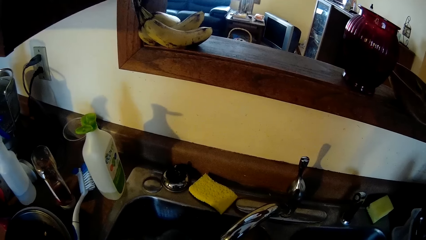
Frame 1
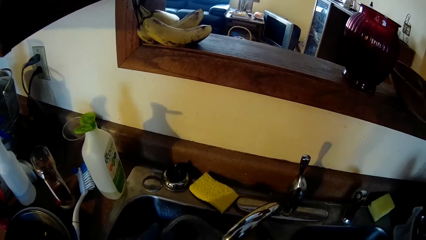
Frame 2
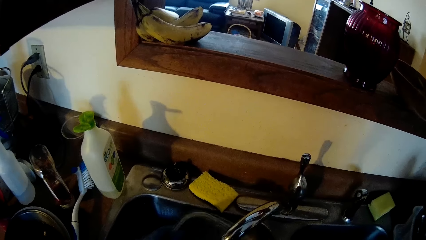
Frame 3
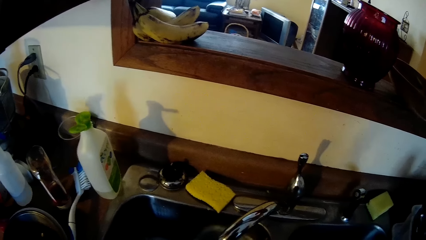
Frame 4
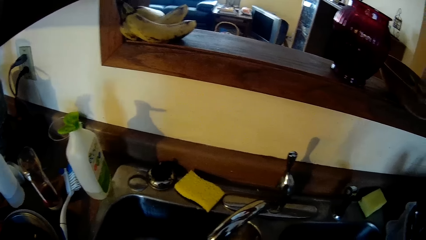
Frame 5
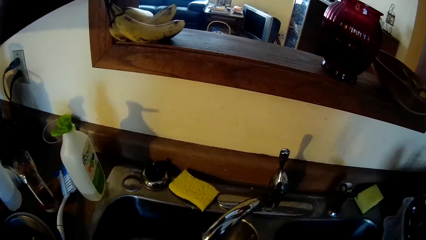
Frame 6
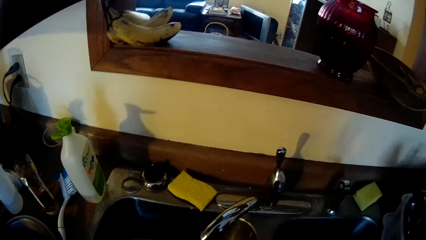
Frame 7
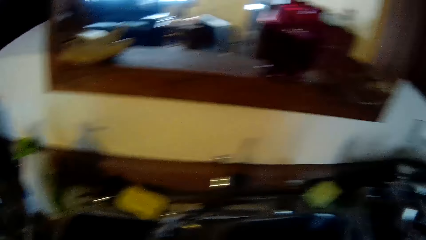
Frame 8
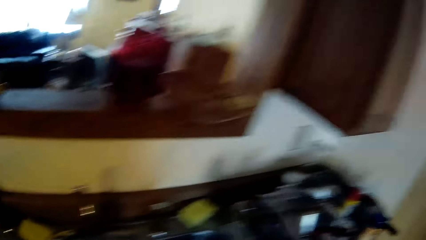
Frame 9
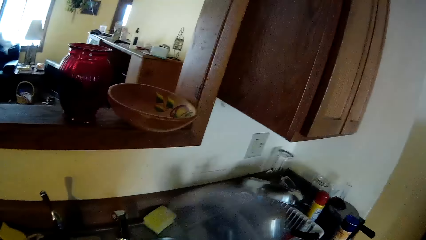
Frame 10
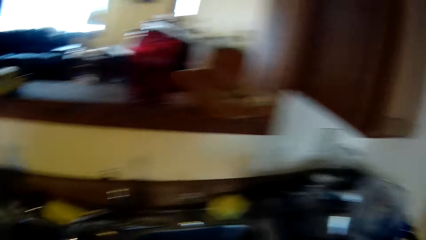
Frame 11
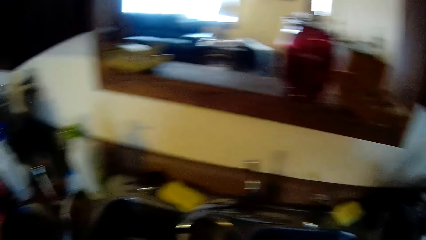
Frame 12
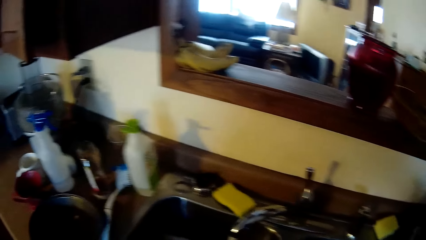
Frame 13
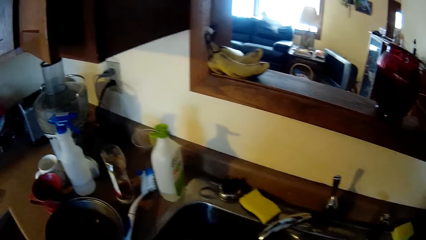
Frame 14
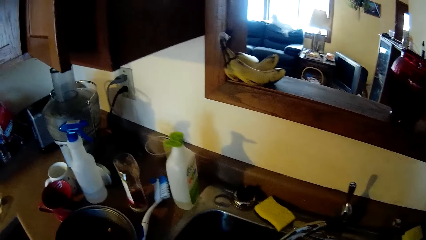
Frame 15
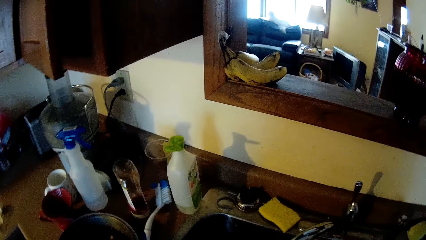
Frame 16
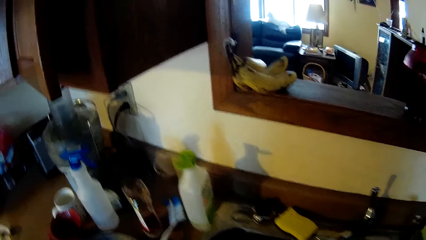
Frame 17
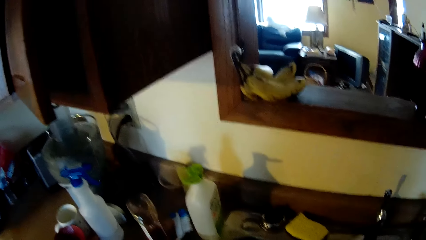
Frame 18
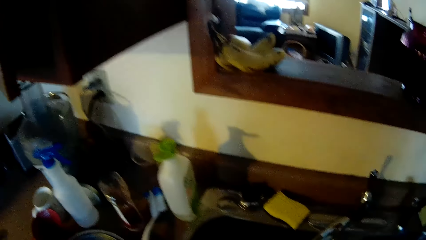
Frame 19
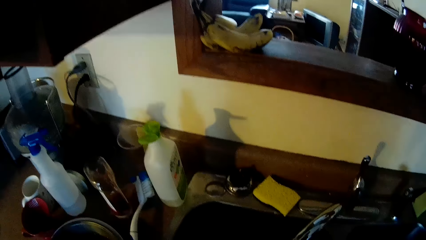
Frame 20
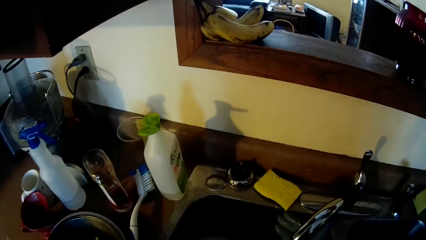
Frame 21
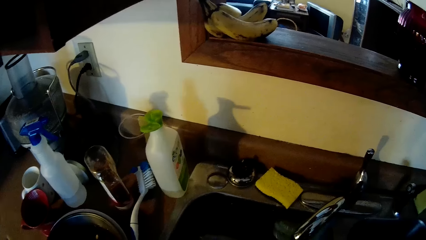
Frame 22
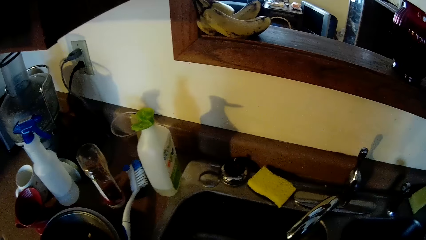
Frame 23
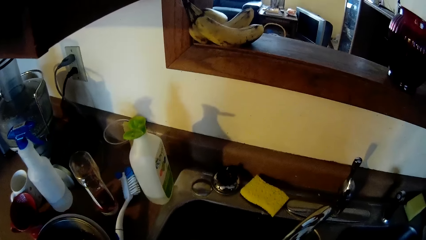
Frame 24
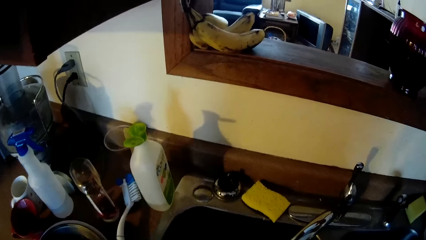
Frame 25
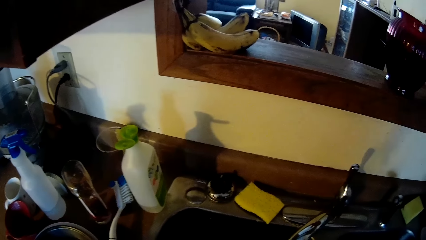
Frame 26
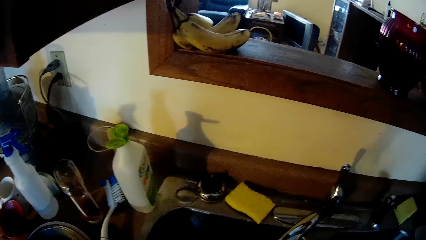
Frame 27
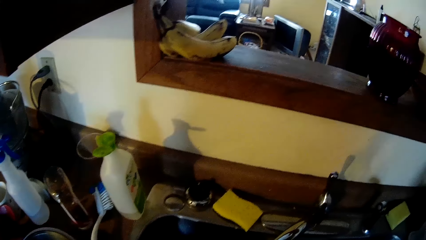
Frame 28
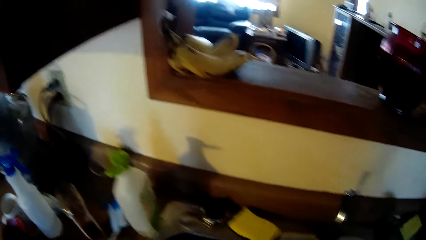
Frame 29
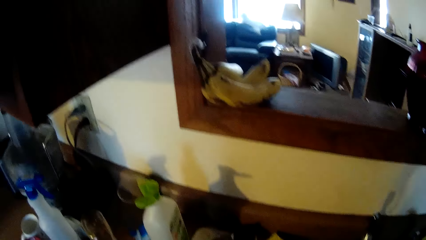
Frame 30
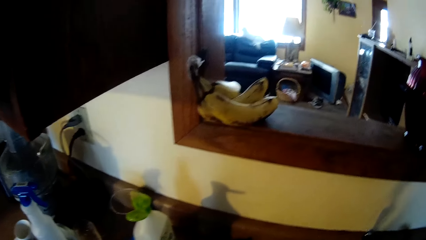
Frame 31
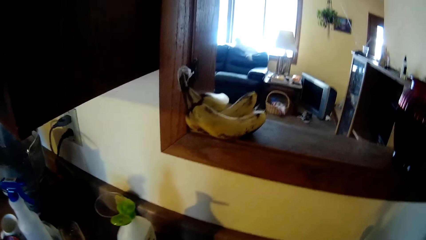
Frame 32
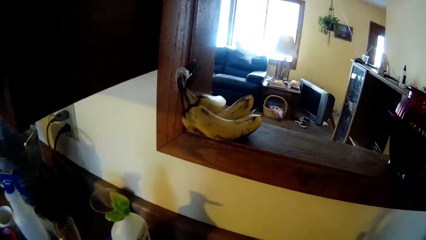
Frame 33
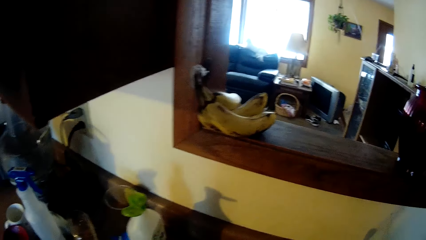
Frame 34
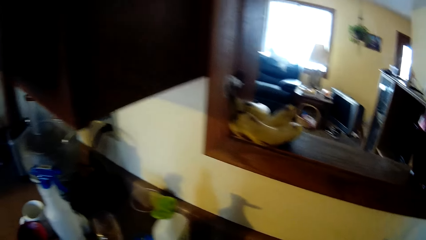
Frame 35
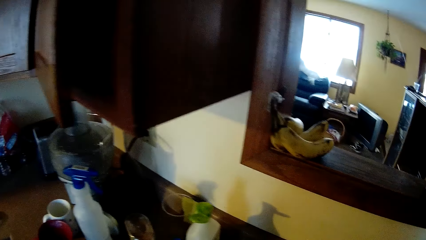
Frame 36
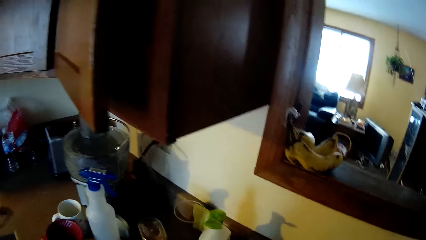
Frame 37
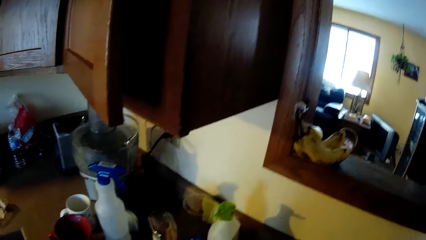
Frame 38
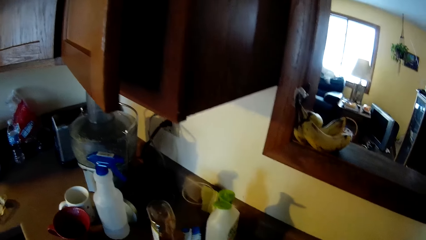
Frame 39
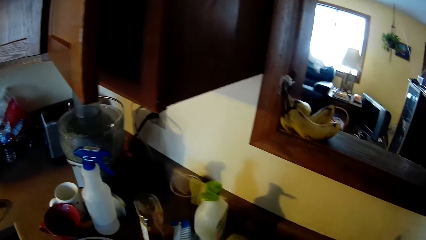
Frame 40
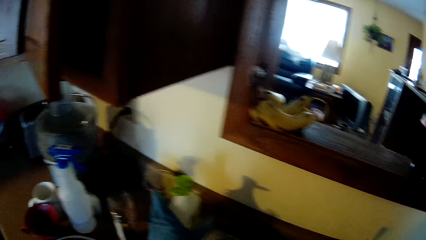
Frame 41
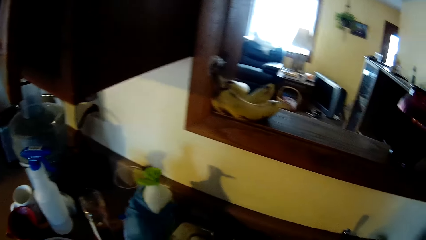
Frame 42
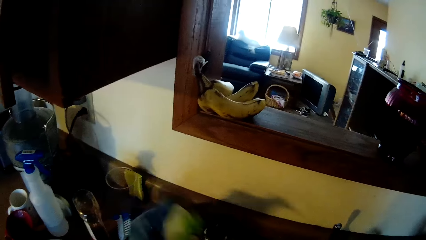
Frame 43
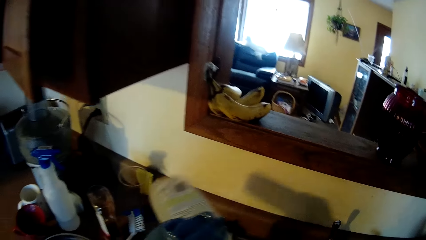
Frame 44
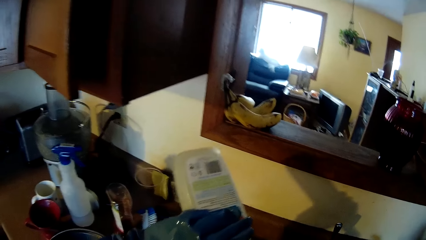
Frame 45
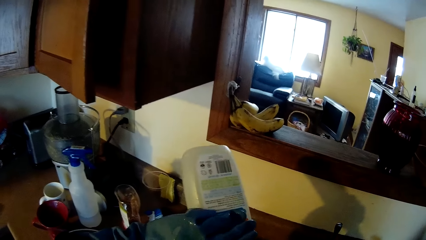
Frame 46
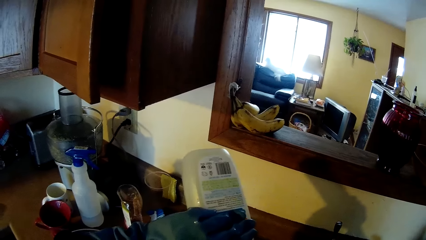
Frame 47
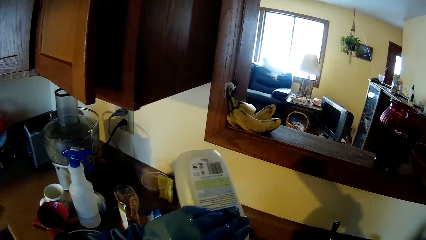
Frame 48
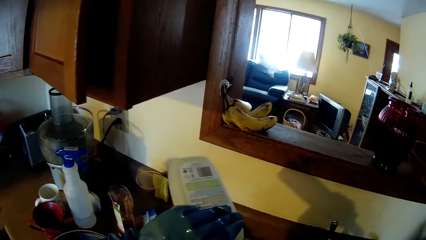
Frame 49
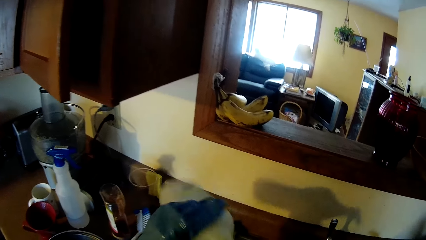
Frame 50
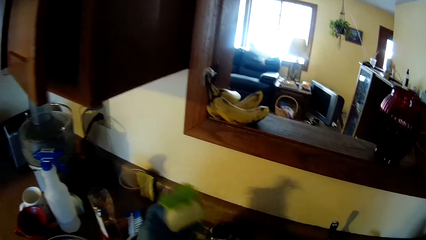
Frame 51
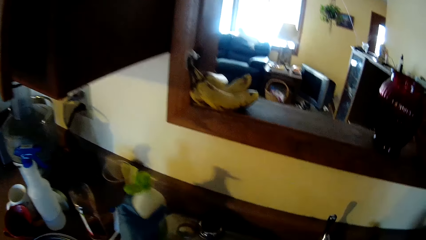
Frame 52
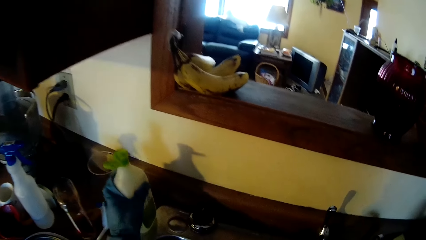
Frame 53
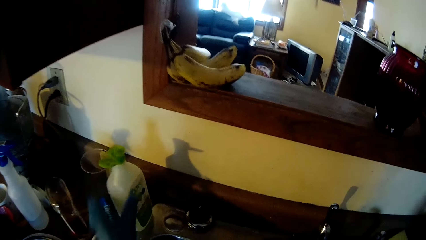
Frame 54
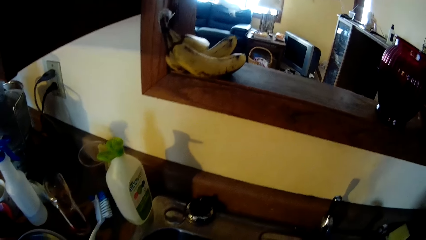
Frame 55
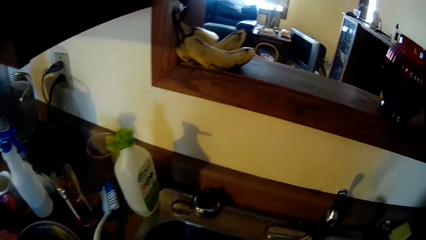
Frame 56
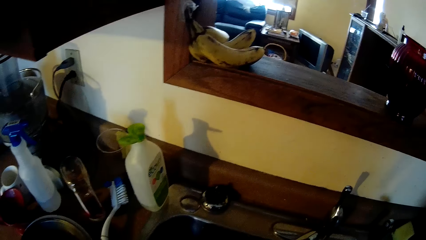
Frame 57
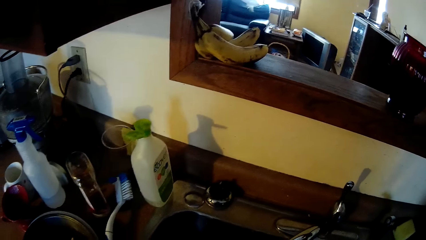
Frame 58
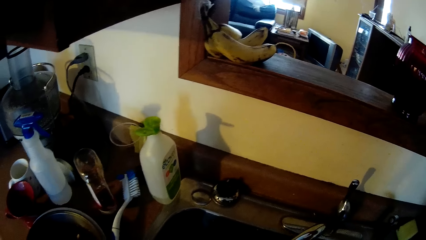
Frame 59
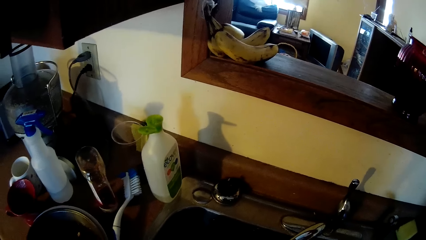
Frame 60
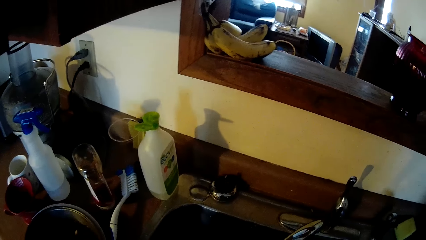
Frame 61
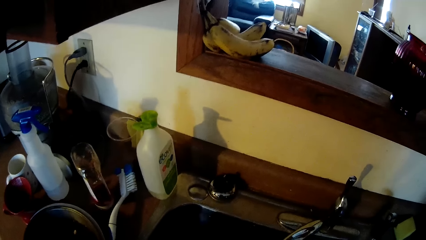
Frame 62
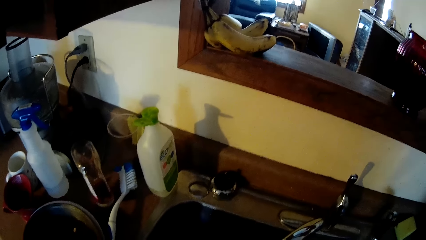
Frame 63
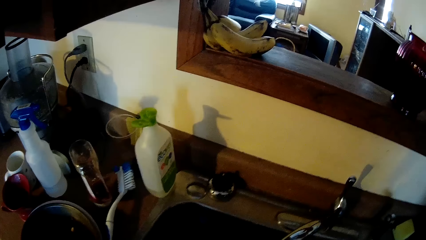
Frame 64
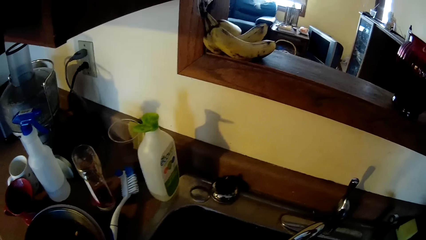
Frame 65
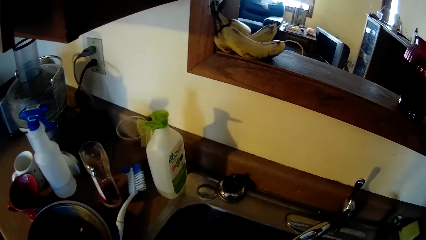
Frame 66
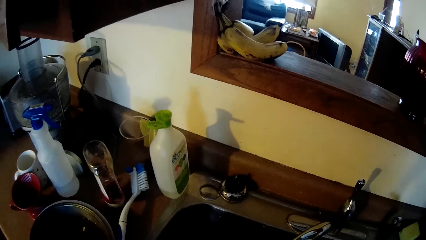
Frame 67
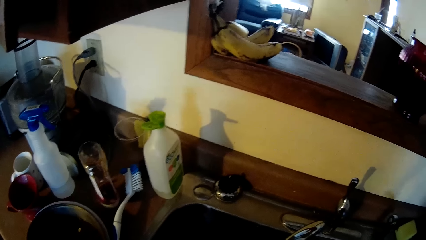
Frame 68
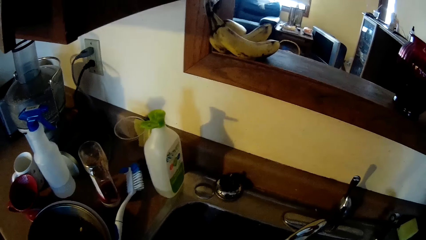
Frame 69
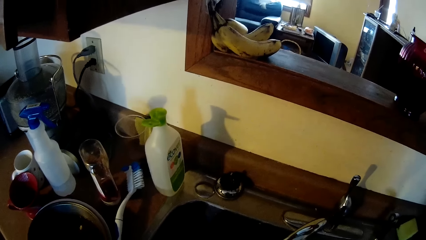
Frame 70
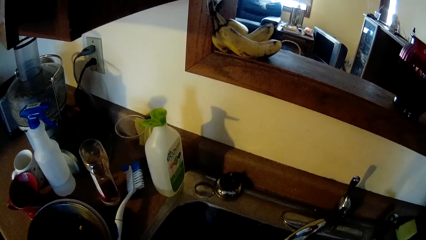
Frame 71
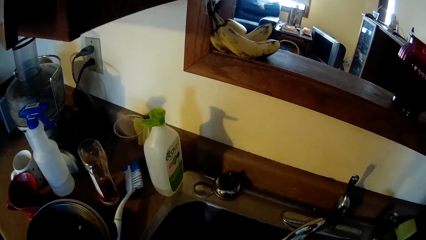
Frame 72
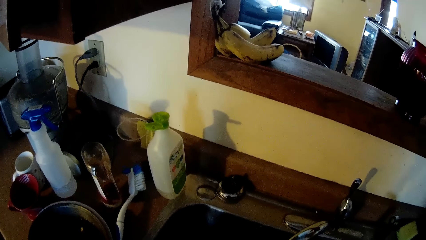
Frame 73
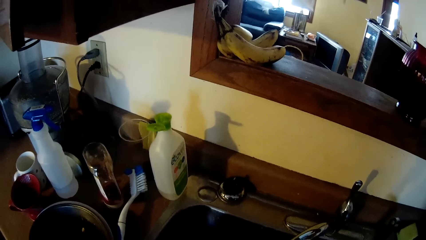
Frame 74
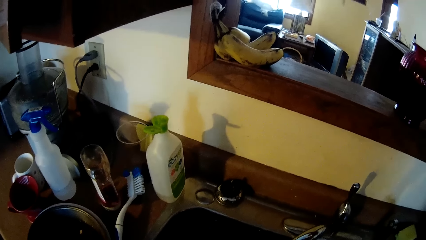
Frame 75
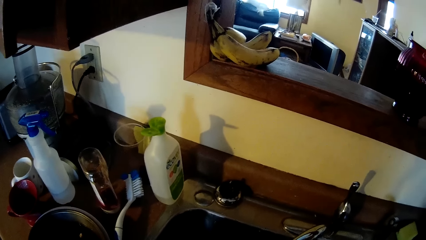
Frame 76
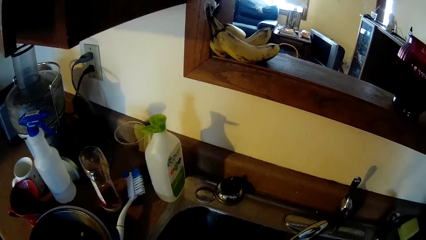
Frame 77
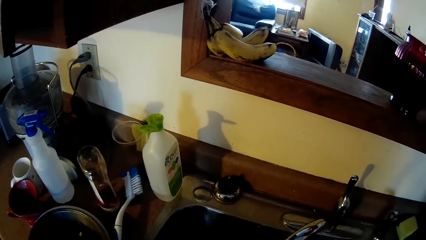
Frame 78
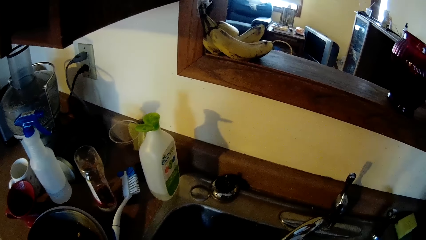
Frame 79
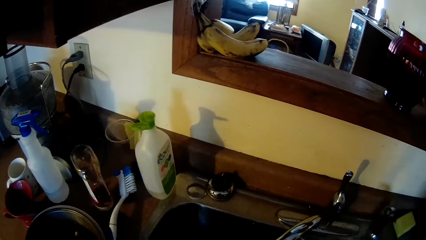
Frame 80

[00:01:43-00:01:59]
The camera wearer places the bowl on the kitchen countertop with her gloved right hand. She picks up the container of liquid washing-soap from the kitchen countertop with her gloved left hand. She pours the liquid washing-soap into the sink with her gloved left hand. She places the container of liquid washing-soap on the kitchen countertop with her gloved left hand. She washes plates in the kitchen sink with her gloved hands.
